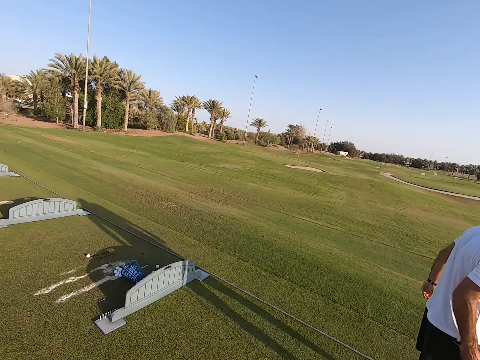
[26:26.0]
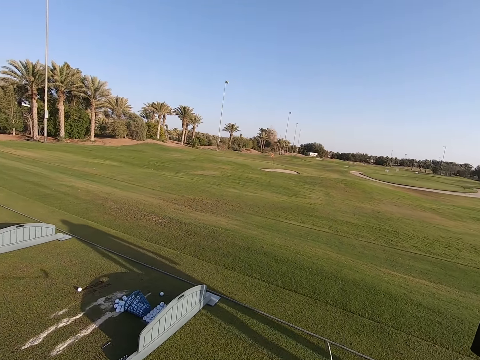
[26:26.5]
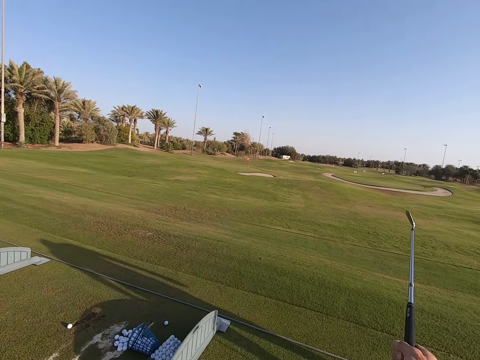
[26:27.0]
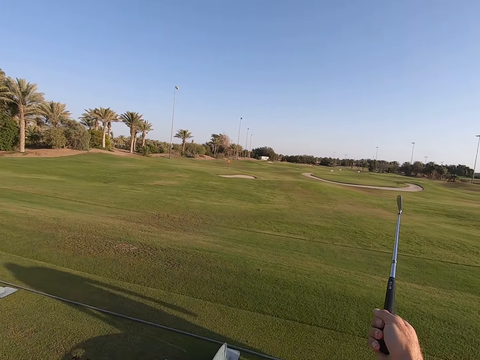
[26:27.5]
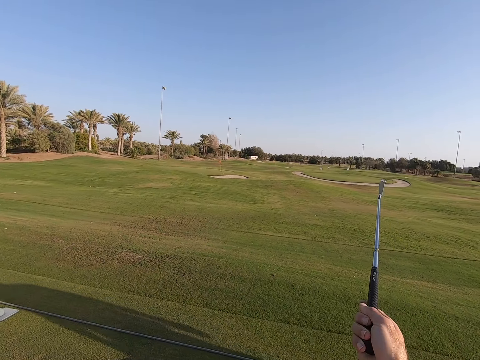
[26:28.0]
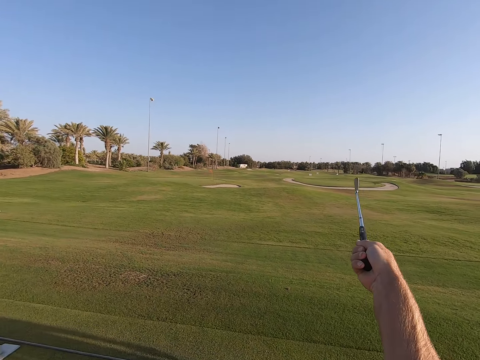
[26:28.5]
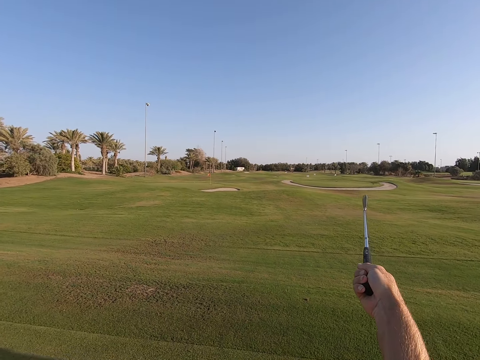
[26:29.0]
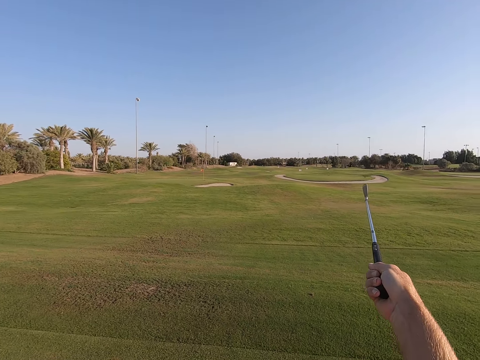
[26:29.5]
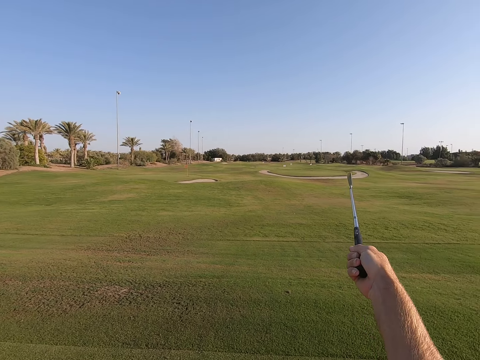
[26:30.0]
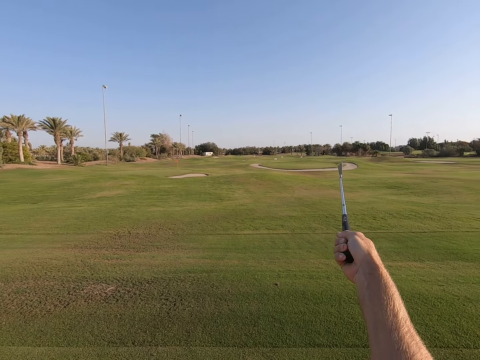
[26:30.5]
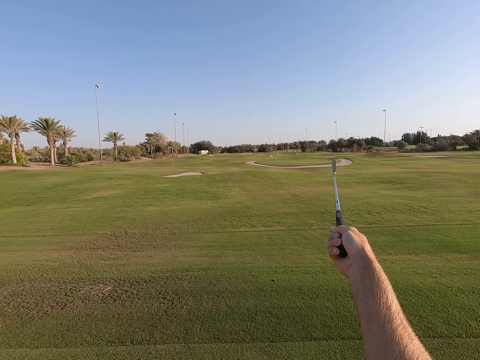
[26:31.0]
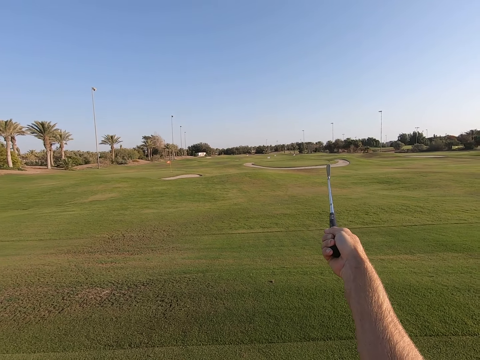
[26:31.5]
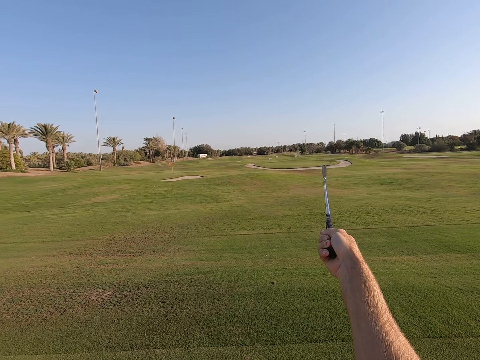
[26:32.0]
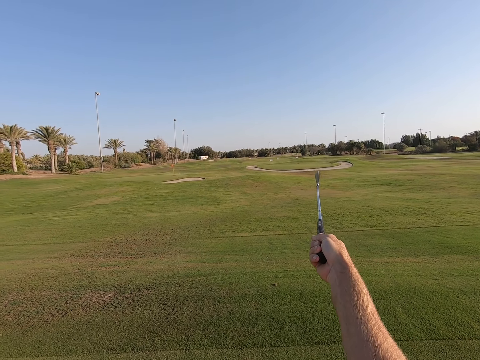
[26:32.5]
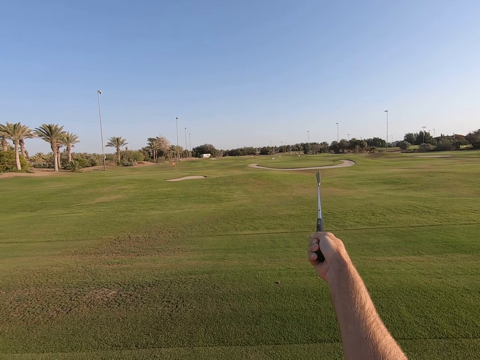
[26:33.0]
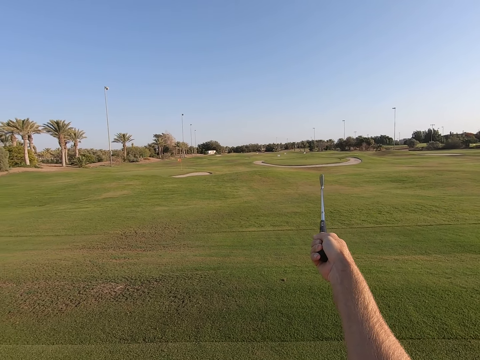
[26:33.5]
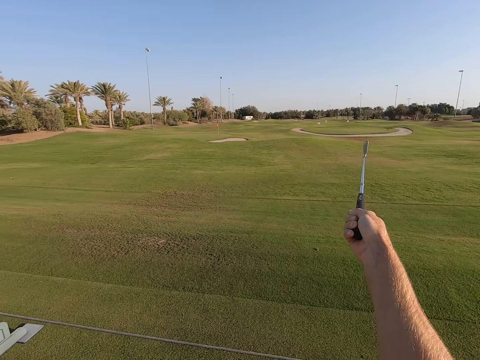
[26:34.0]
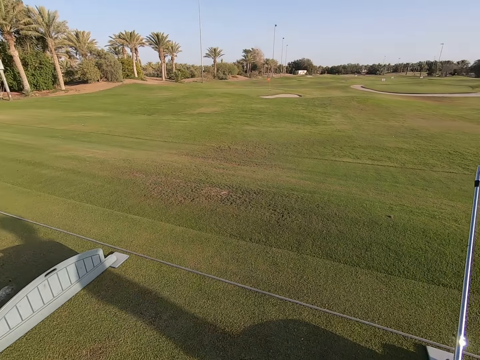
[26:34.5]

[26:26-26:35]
The camera wearer looks around. They point at the field with the golf stick.

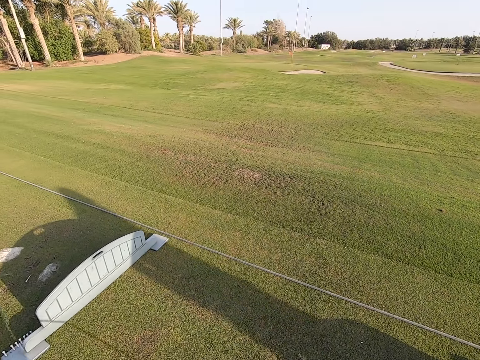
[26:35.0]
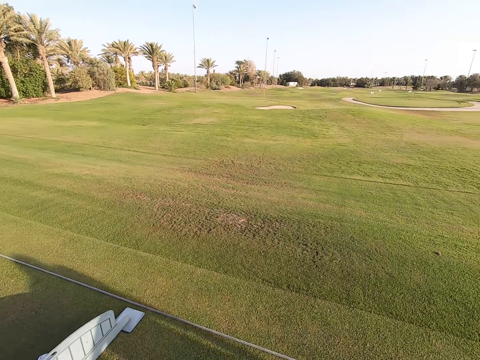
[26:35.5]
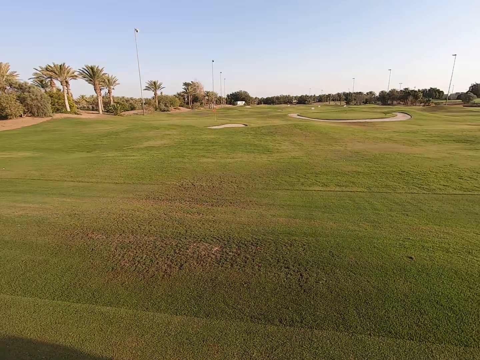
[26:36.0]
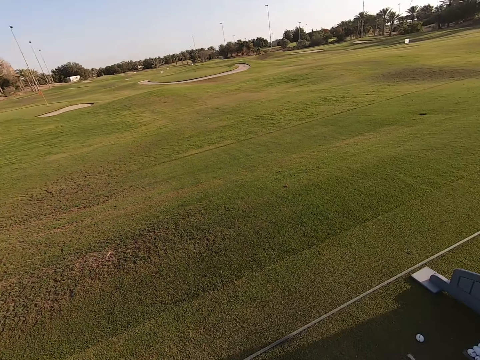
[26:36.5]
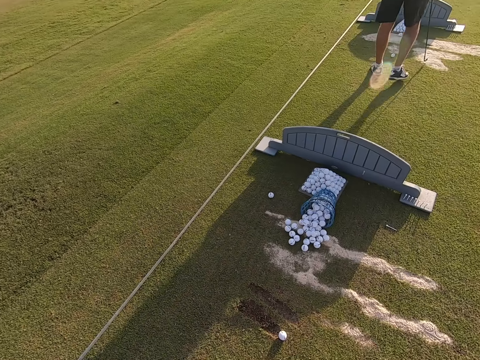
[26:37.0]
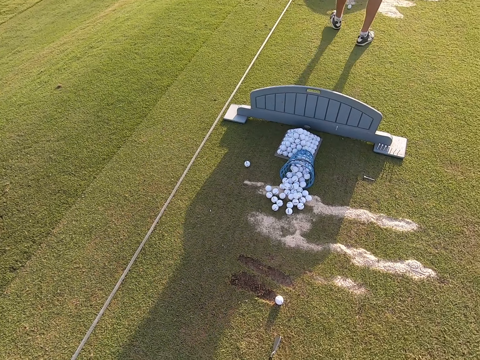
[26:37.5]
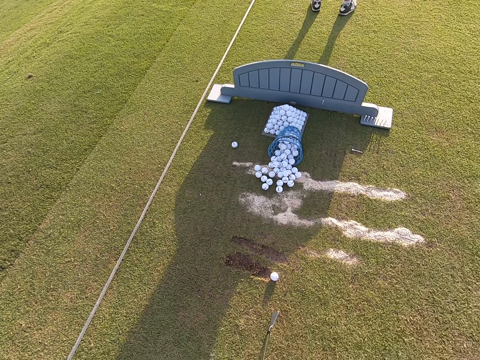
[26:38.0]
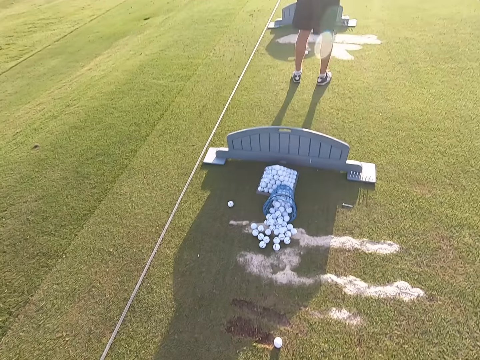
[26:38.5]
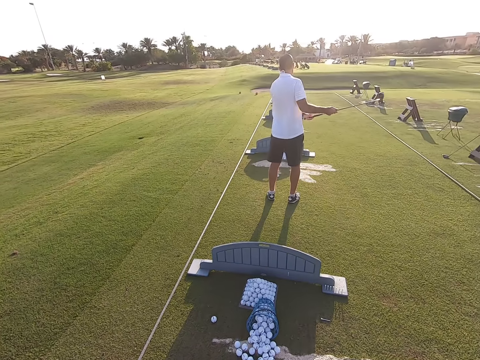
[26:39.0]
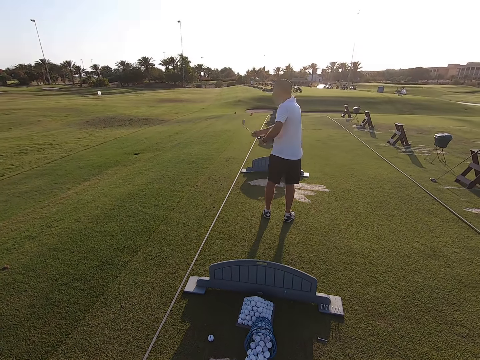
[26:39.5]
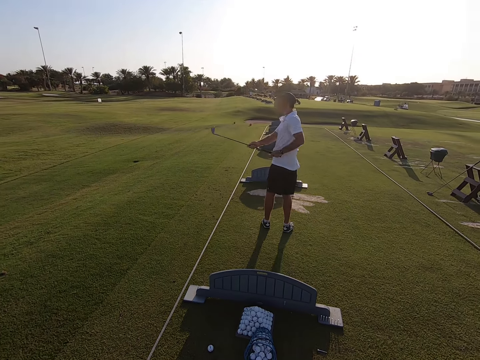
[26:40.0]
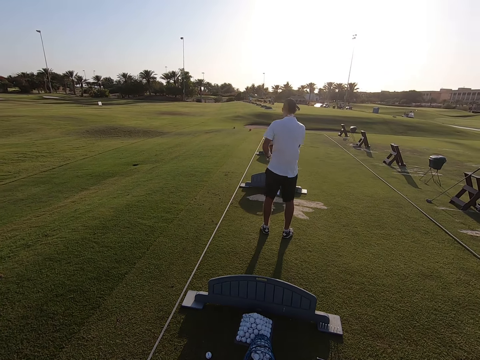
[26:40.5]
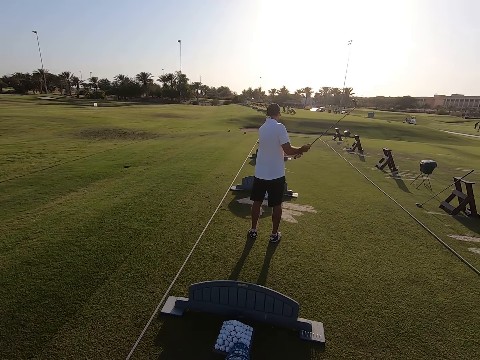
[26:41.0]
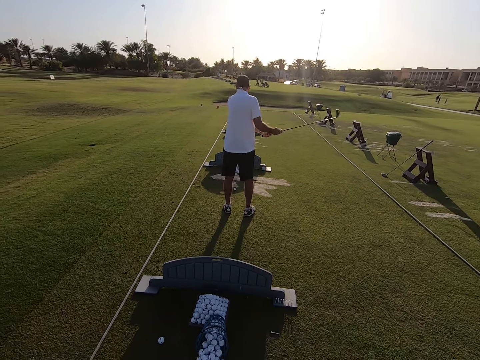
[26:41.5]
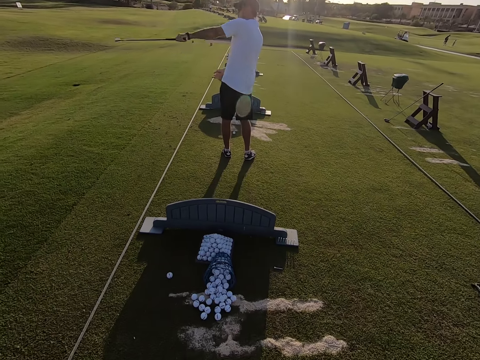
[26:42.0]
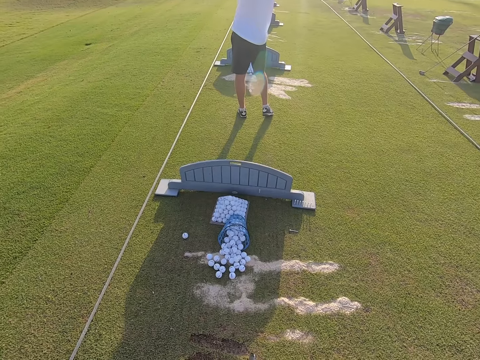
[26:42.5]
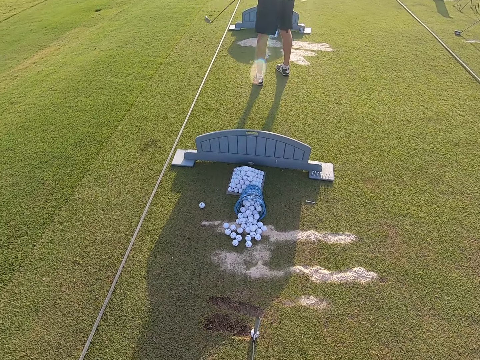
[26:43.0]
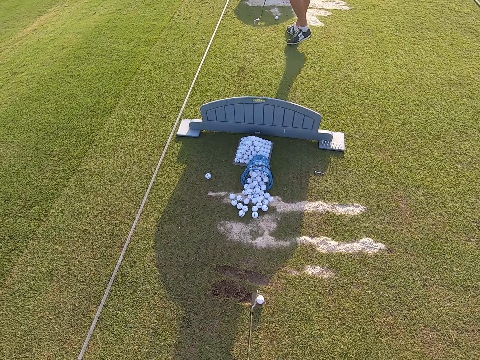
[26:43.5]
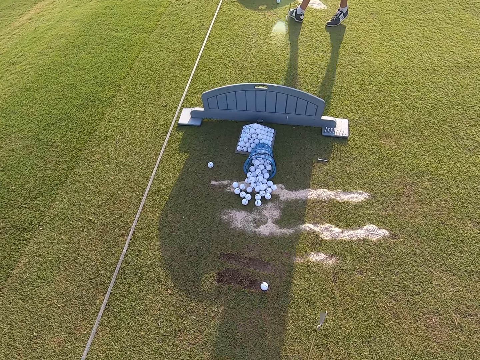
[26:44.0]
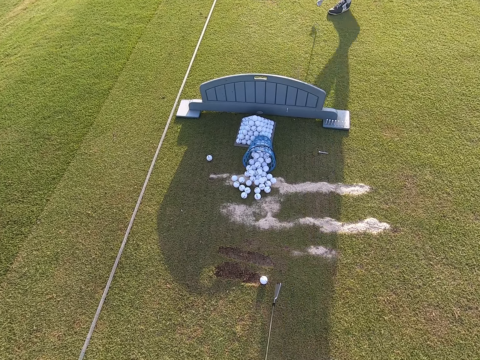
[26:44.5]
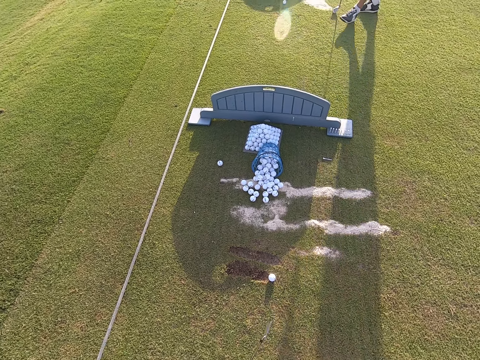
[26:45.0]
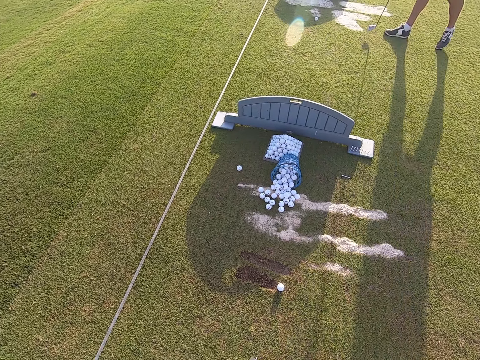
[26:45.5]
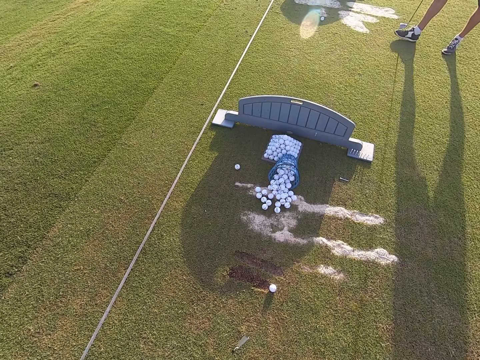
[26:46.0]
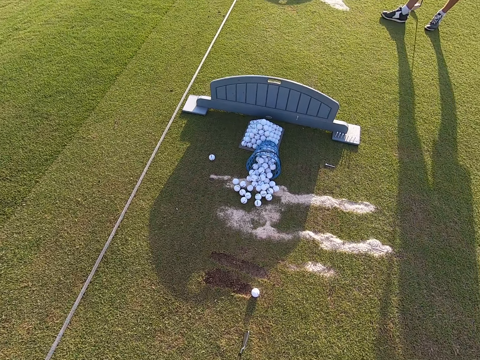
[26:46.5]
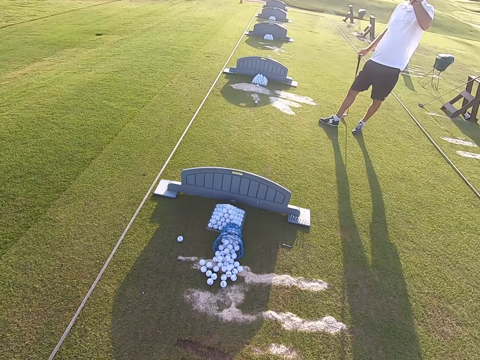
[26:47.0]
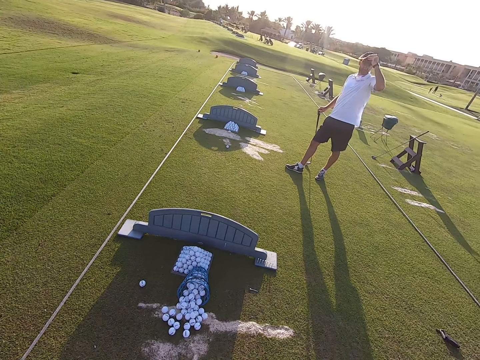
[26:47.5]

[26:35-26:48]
The camera wearer looks around. A person moves the legs and swings the body. Another person drives a tuktuk on the road. The first person moves the golf stick around and walks around.

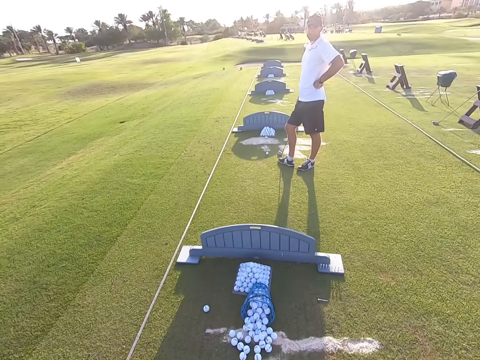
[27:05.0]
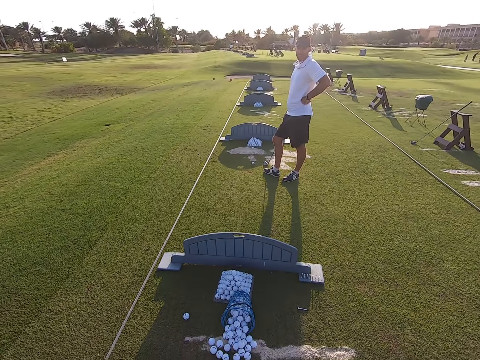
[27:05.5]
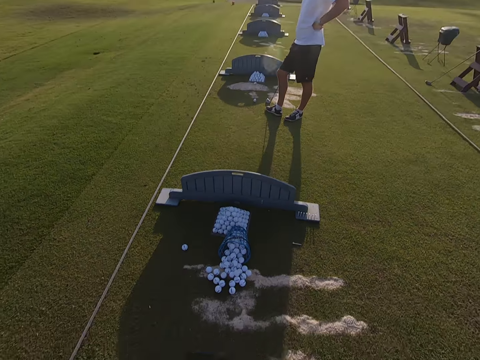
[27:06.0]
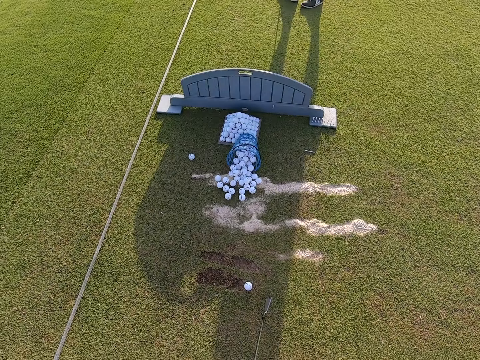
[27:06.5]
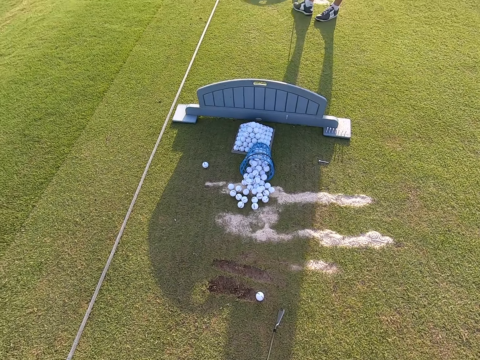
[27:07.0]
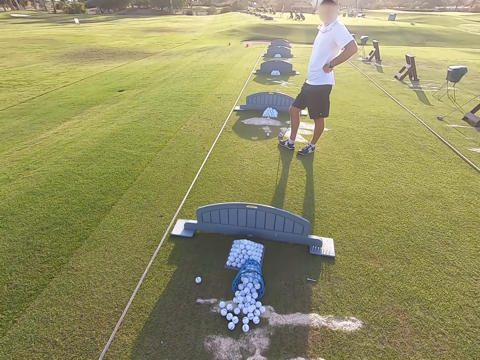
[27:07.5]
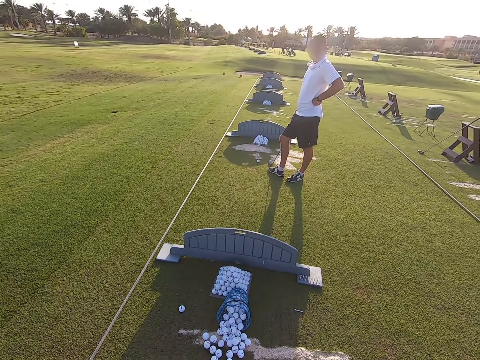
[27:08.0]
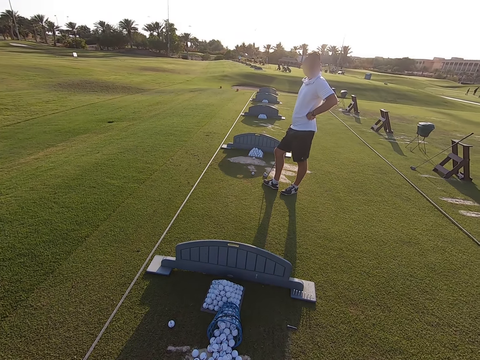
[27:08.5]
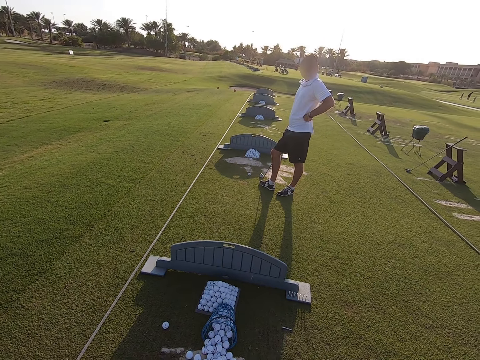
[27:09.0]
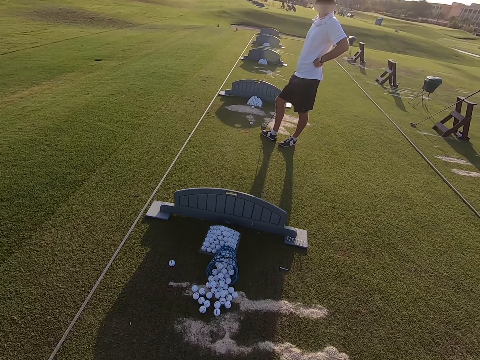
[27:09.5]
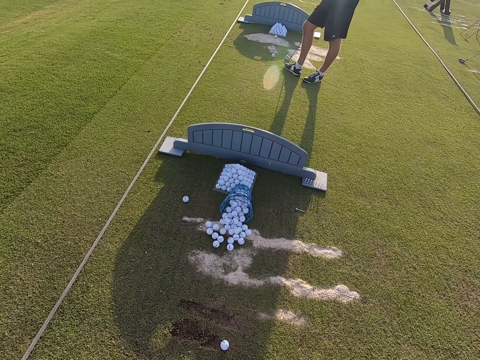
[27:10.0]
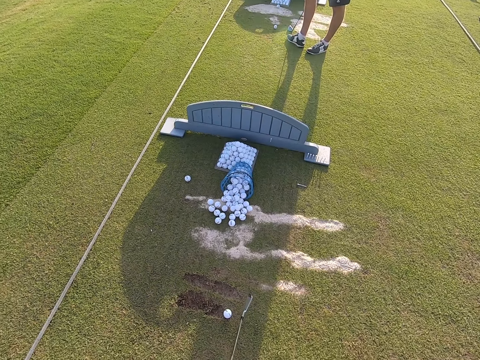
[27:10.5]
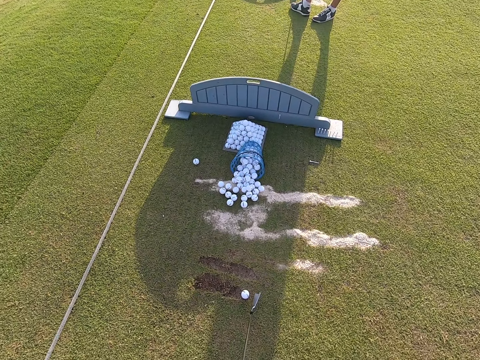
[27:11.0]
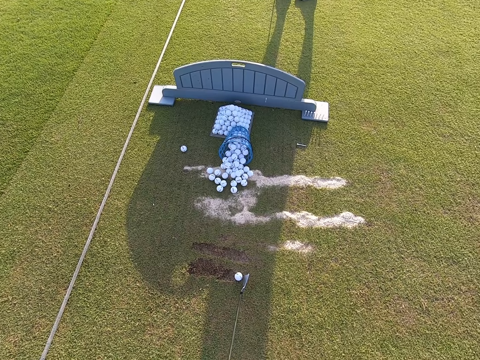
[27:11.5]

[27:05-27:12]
A person grabs the waist. The camera wearer stares on the field.
